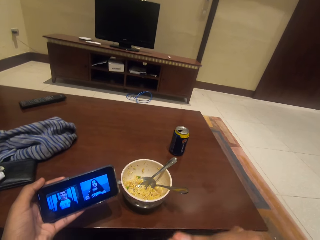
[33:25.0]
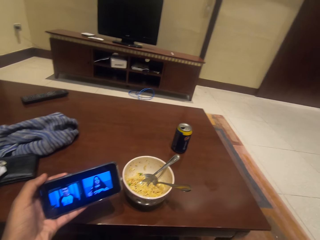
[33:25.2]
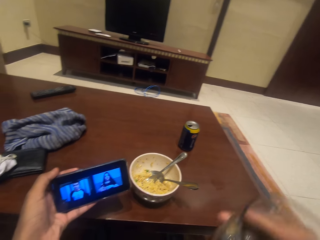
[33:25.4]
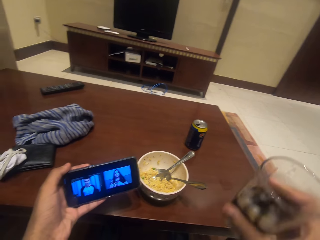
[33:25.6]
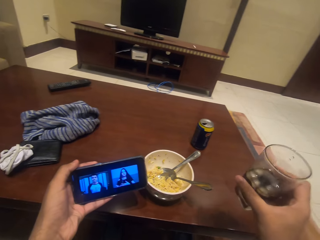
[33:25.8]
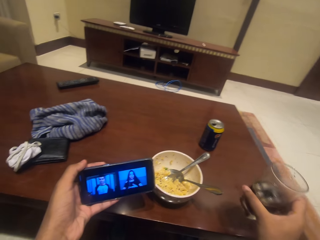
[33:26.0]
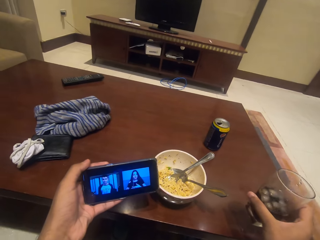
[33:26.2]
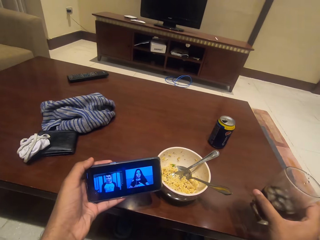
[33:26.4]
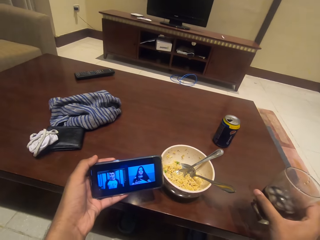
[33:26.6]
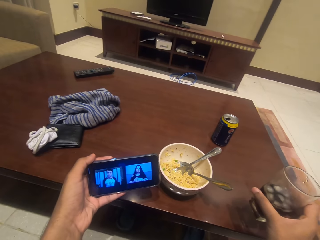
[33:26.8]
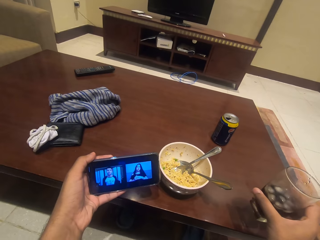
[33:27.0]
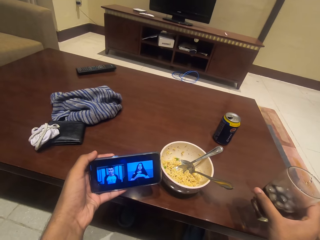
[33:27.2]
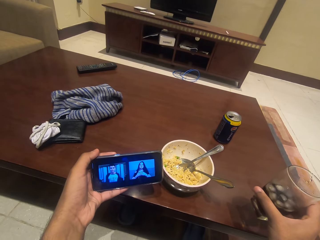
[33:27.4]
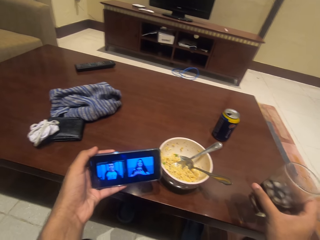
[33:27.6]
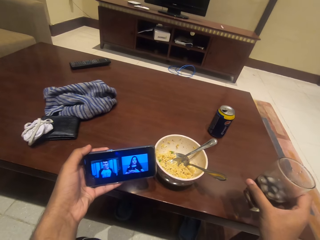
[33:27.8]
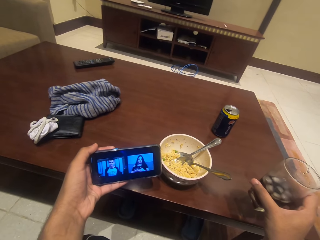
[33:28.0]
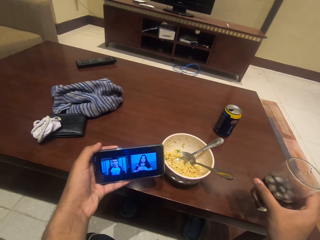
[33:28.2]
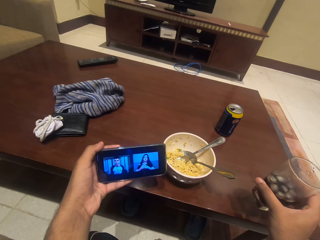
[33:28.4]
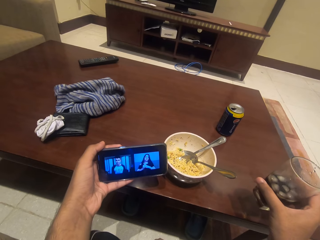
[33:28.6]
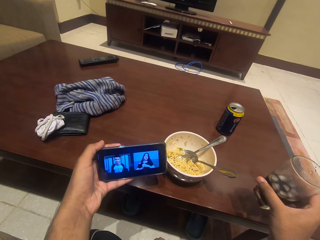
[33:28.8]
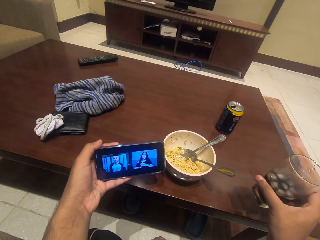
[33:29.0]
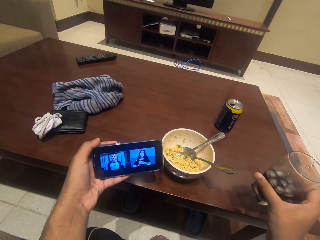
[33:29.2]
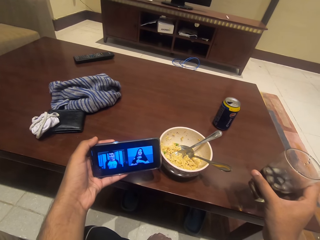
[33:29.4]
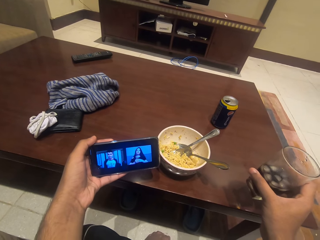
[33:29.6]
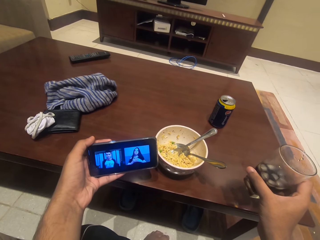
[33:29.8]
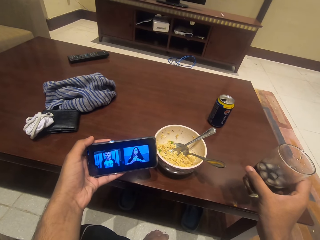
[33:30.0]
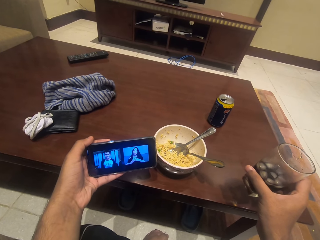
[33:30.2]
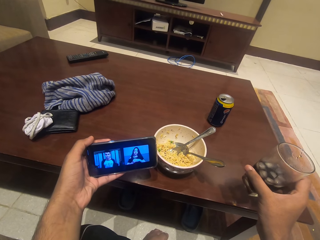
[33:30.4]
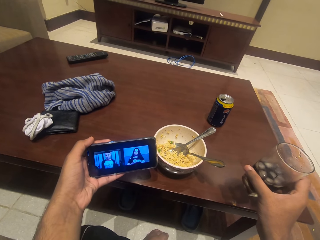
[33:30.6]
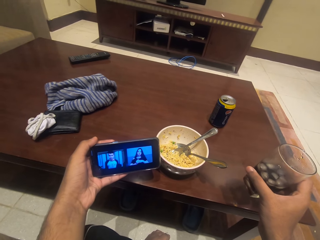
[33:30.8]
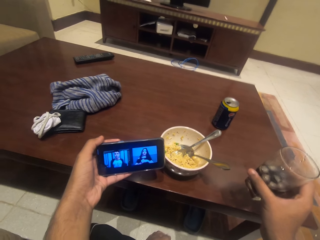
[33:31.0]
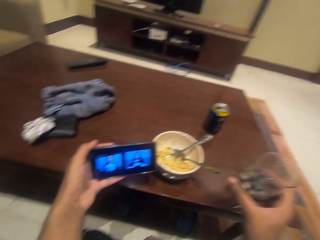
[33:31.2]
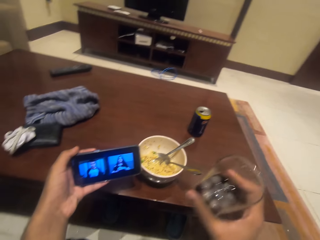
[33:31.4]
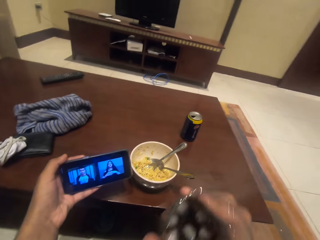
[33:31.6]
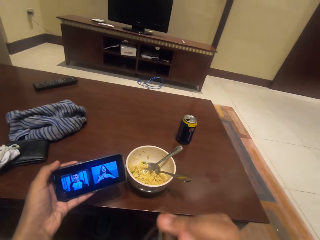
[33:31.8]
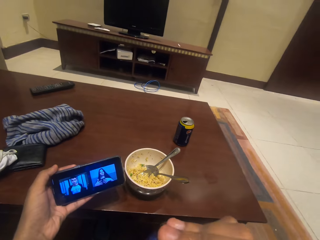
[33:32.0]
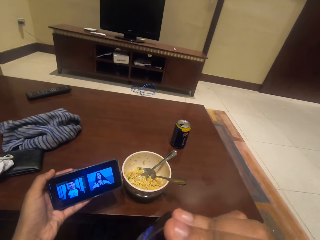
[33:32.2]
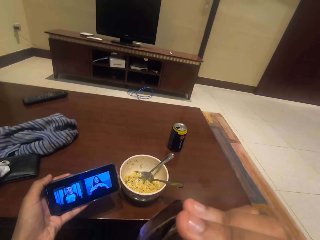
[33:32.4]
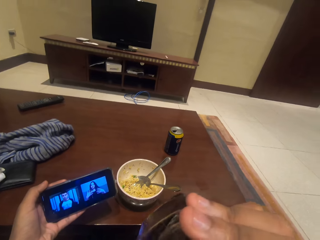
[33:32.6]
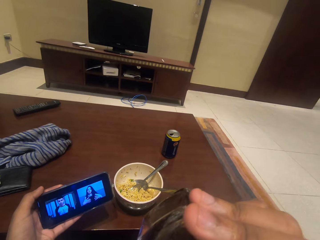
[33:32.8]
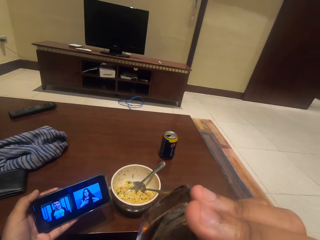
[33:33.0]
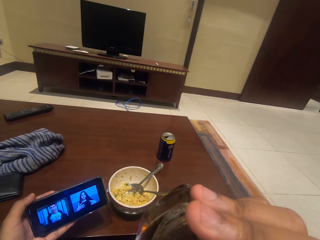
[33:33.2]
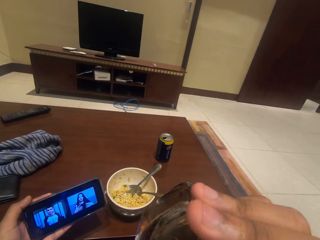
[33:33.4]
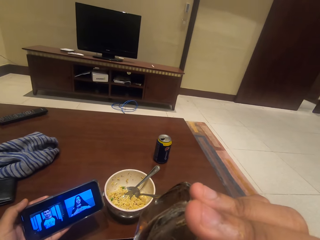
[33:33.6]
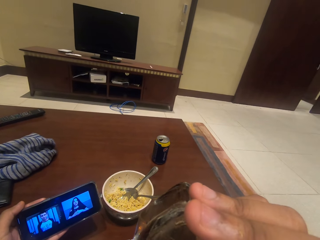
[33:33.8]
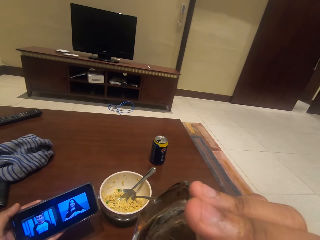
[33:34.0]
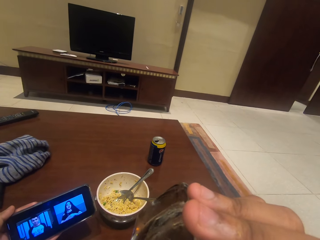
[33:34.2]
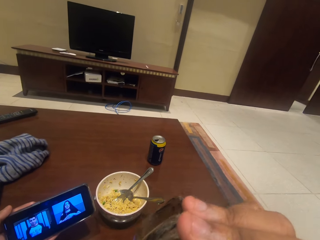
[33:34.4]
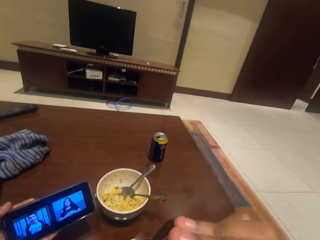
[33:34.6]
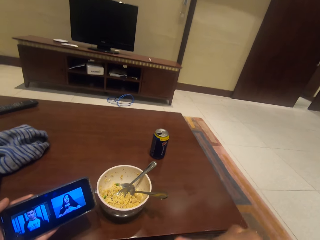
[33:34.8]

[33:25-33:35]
The camera wearer watches the movie on the phone.

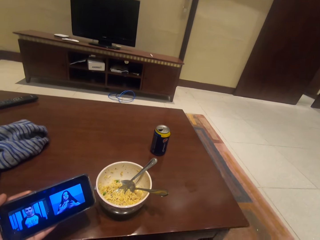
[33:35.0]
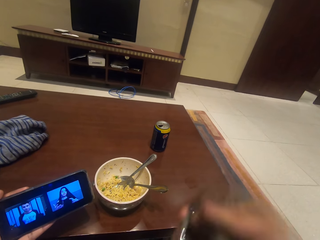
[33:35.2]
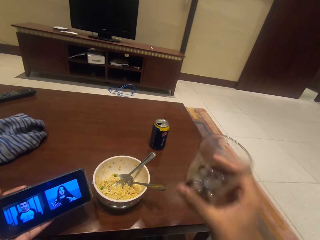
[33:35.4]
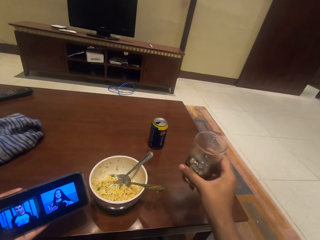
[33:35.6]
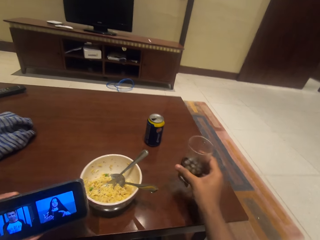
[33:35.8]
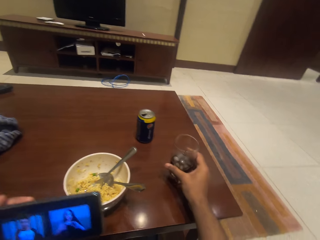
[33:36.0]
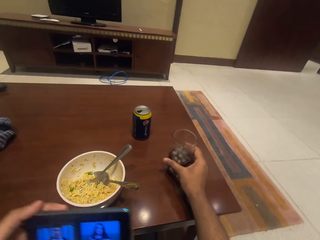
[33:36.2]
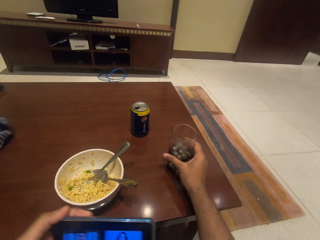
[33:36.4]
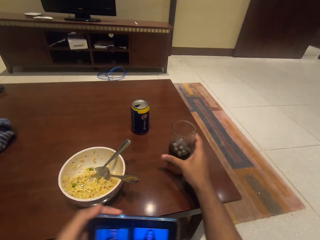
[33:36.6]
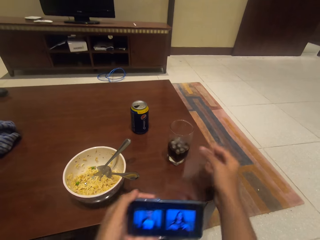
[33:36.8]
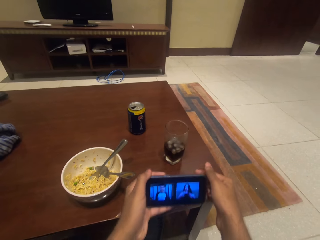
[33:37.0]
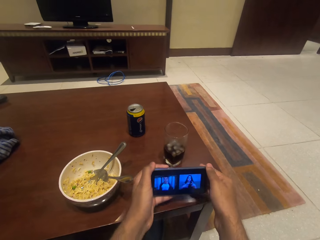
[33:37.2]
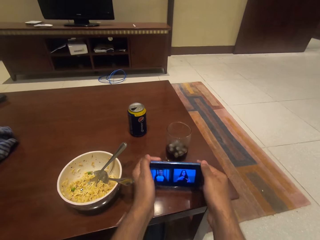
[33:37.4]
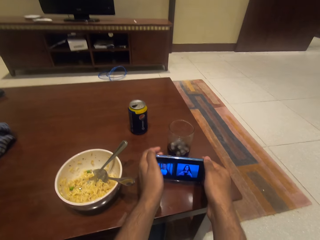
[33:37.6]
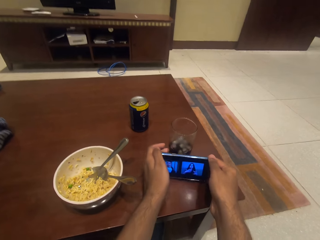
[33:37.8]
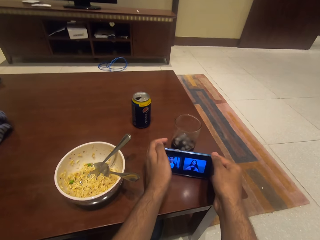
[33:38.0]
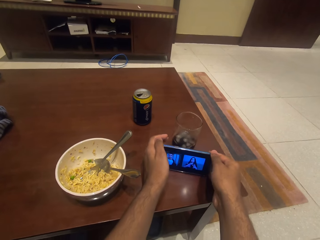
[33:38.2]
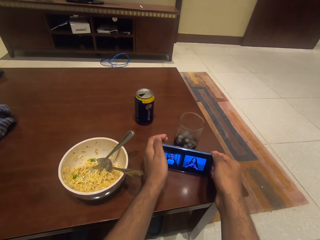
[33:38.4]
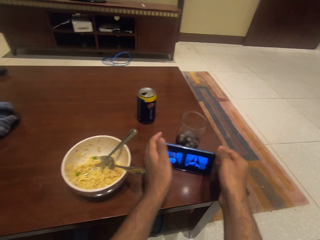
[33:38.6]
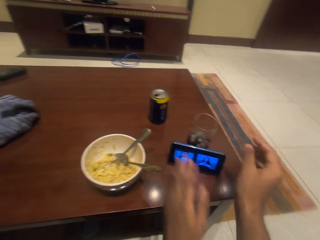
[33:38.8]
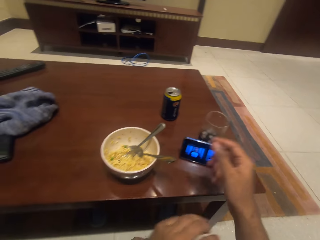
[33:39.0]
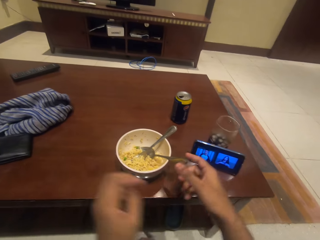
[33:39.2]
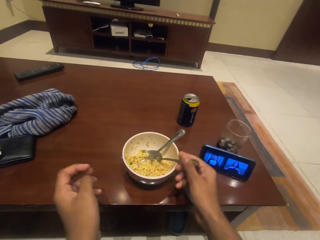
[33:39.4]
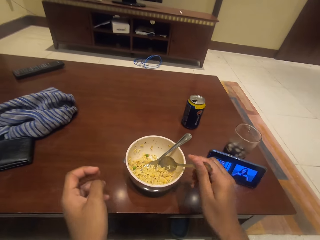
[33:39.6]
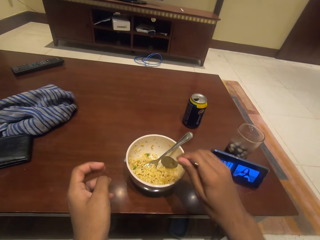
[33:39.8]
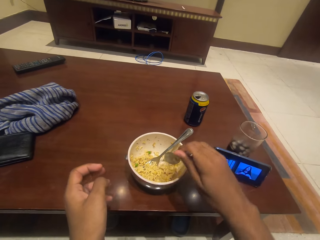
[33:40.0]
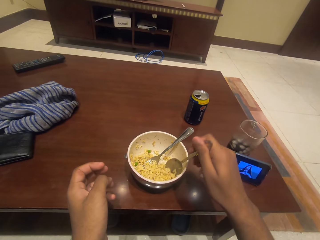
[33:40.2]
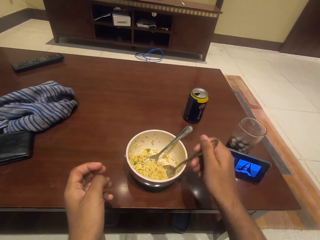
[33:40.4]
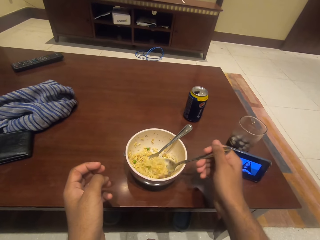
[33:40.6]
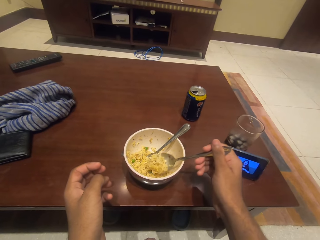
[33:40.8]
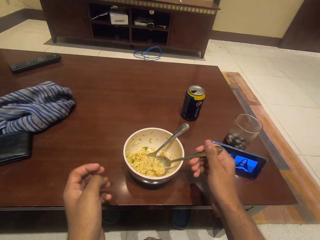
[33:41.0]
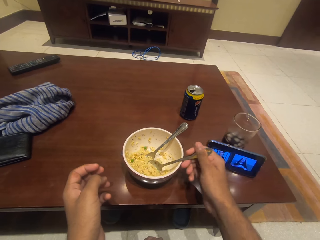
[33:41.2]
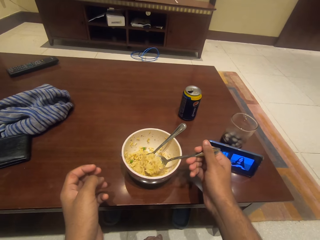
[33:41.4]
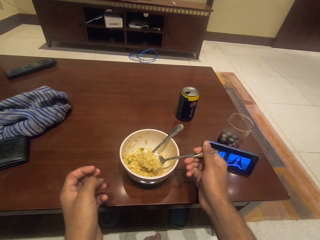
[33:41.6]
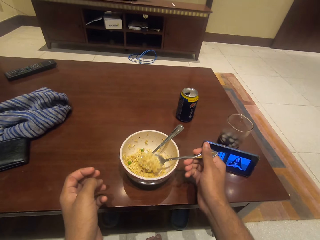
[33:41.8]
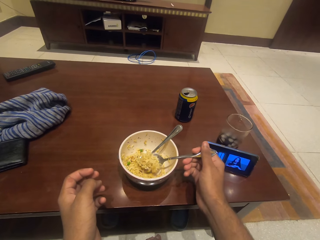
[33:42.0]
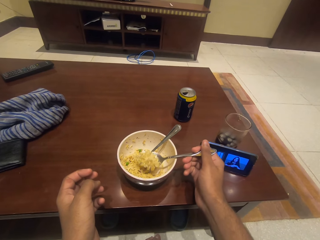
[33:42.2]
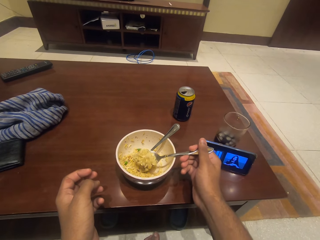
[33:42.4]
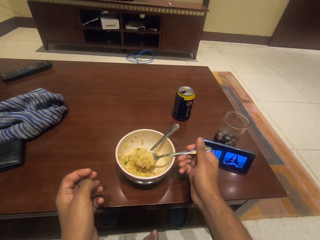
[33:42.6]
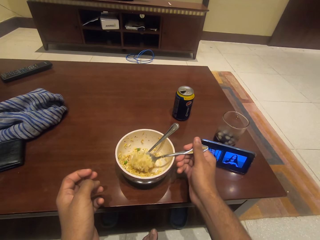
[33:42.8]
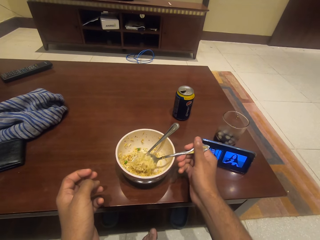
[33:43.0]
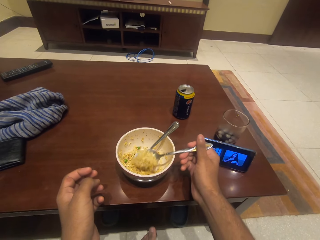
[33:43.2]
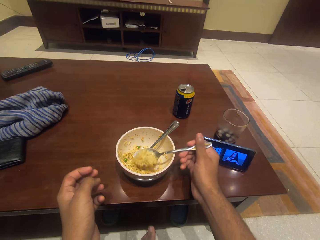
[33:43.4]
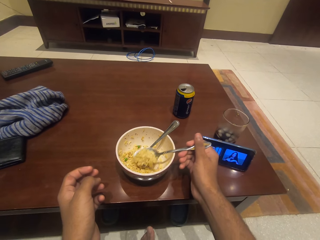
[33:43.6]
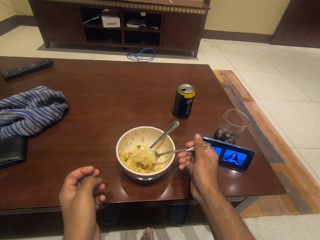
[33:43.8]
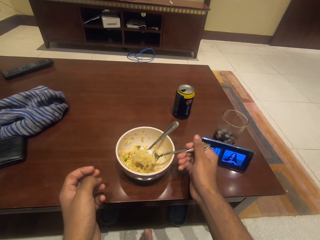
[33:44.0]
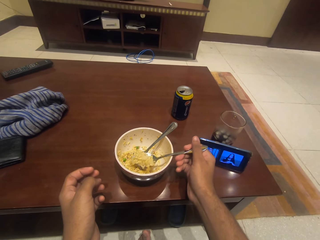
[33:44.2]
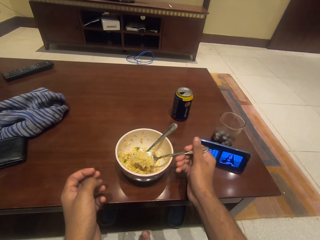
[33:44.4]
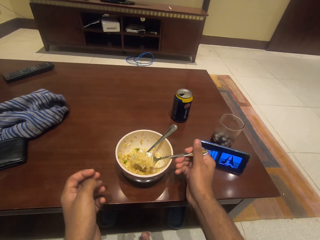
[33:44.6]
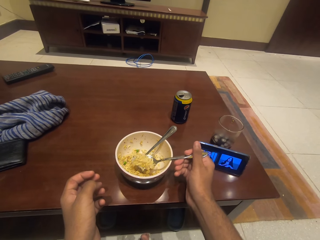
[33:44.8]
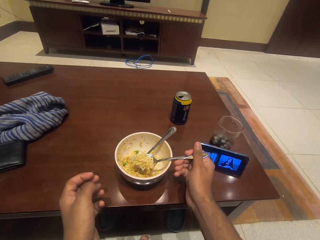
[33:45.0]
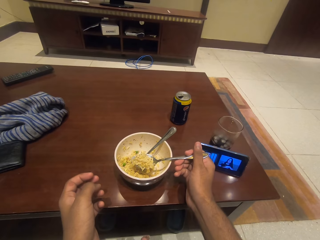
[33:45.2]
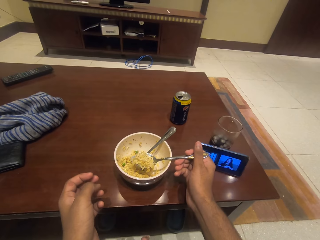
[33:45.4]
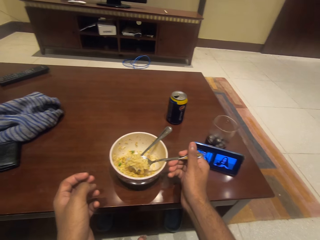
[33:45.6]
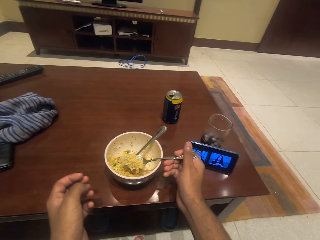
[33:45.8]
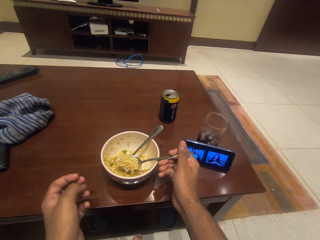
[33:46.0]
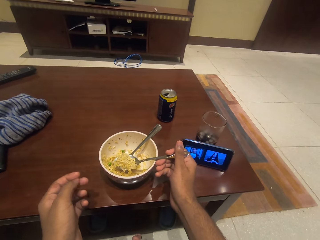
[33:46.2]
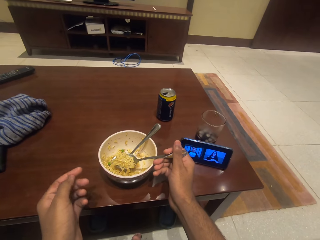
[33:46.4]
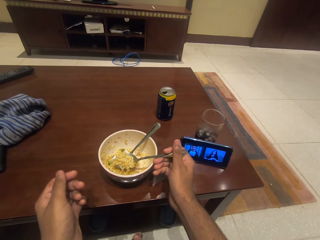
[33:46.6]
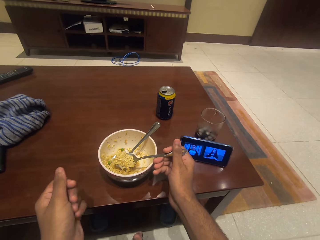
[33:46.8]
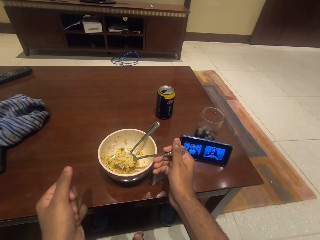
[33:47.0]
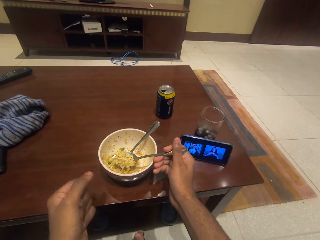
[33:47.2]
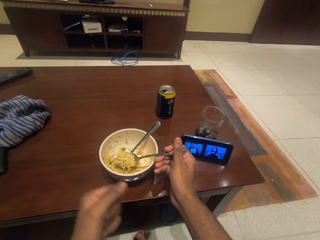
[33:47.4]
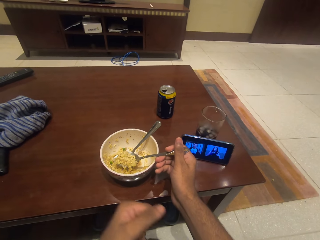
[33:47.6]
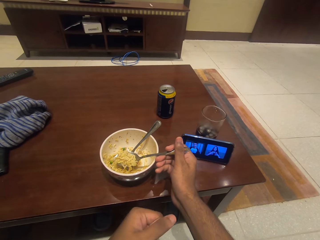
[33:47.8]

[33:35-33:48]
The camera wearer puts down the glass. He puts the spoon on the bowl. He places his phone beside the glass. He eats noodles in the bowl. He scoops the food with the spoon.
